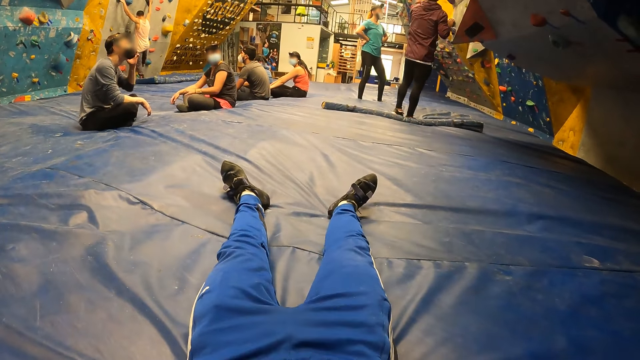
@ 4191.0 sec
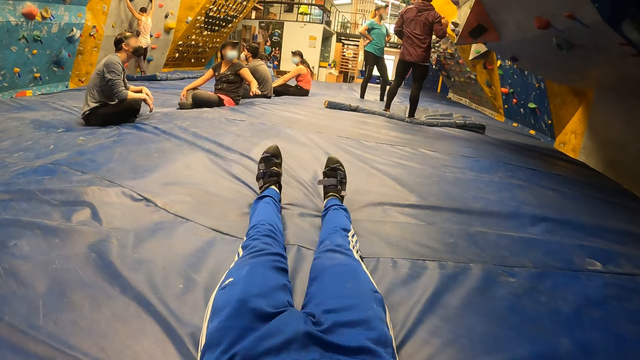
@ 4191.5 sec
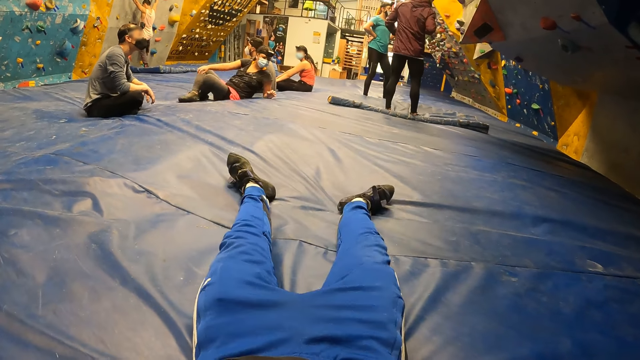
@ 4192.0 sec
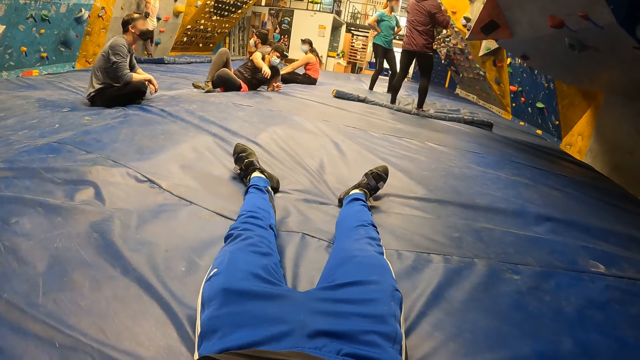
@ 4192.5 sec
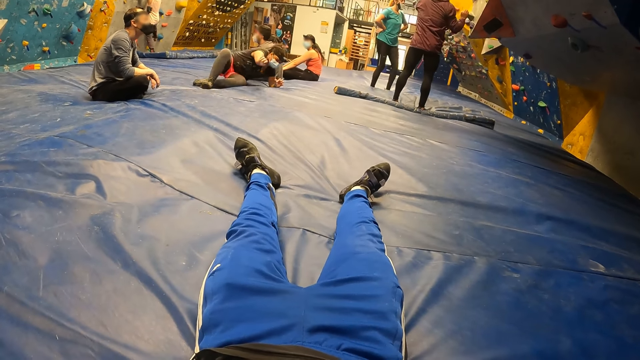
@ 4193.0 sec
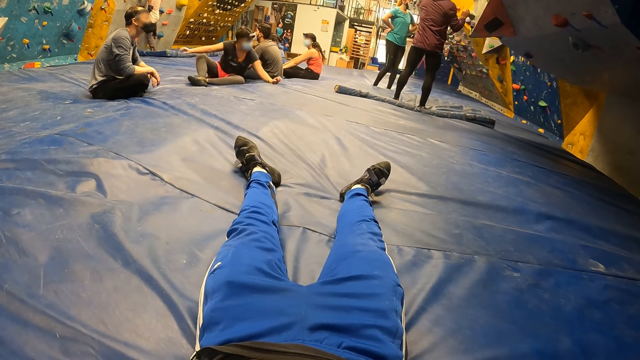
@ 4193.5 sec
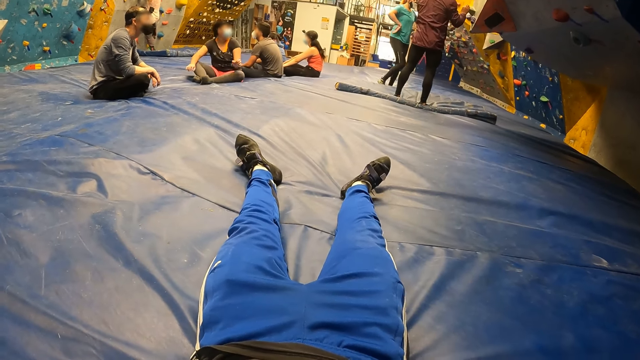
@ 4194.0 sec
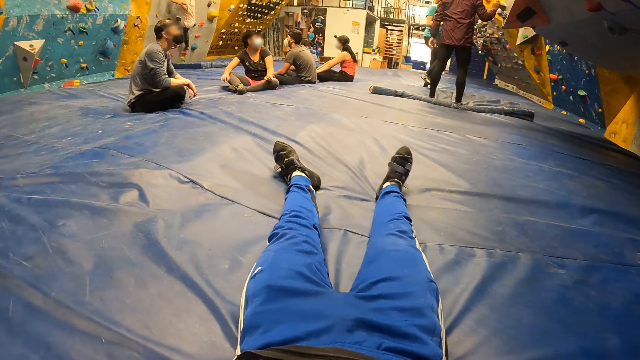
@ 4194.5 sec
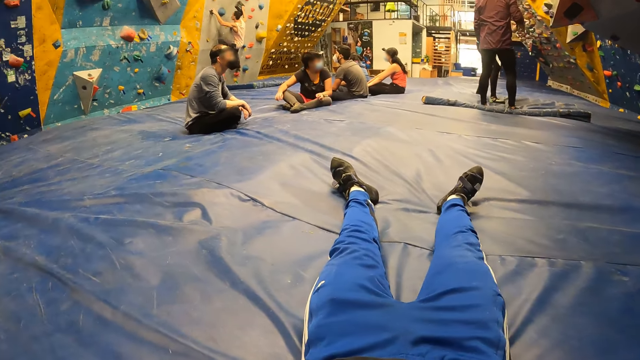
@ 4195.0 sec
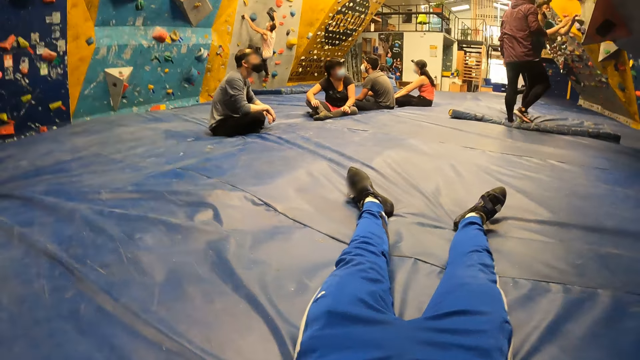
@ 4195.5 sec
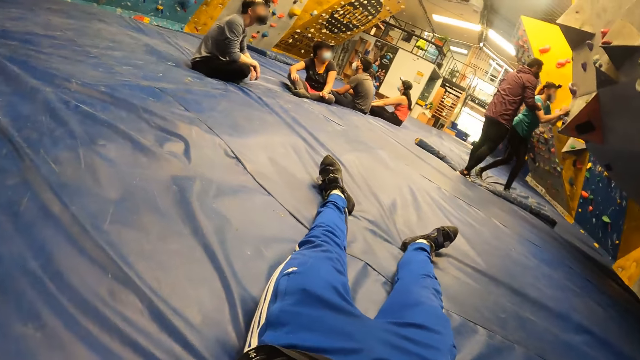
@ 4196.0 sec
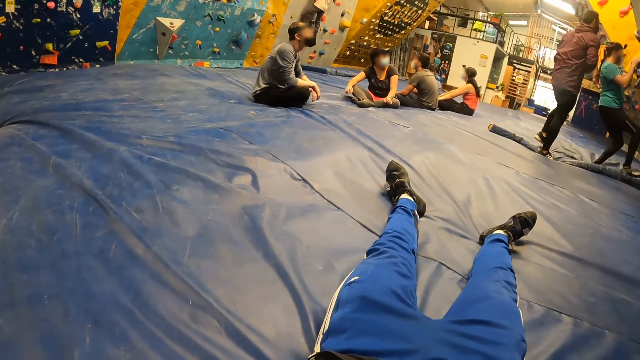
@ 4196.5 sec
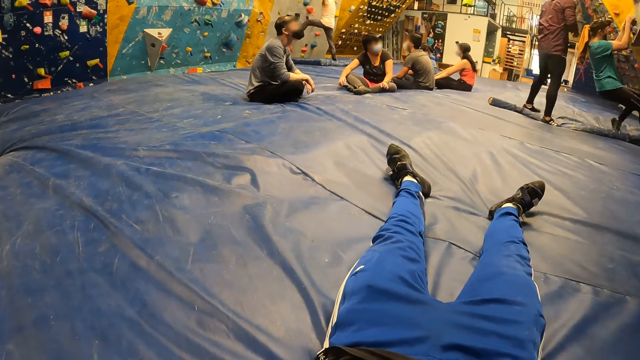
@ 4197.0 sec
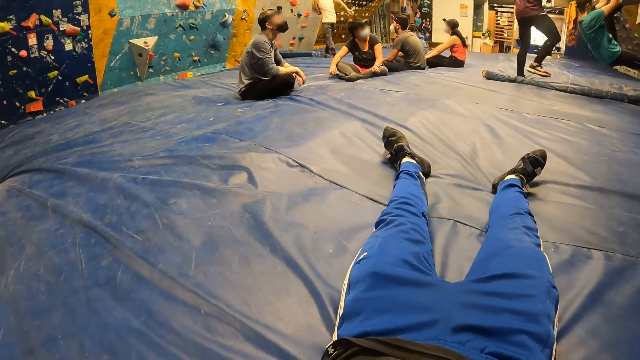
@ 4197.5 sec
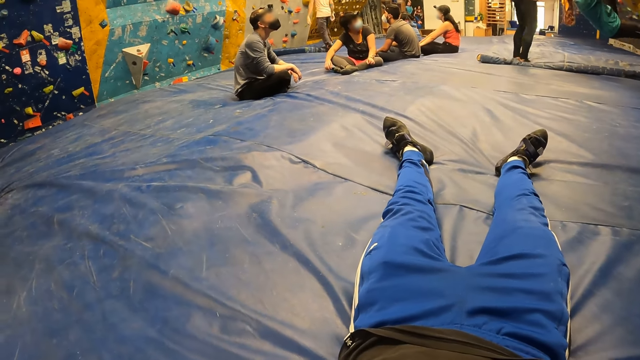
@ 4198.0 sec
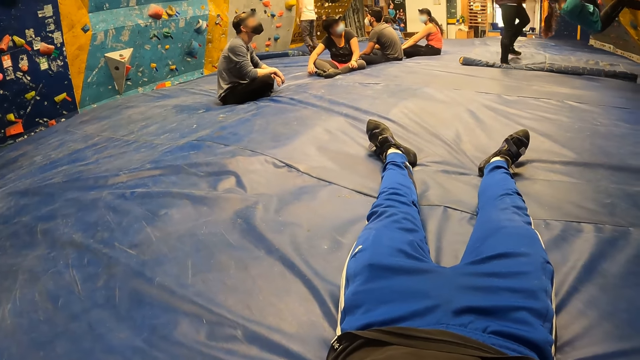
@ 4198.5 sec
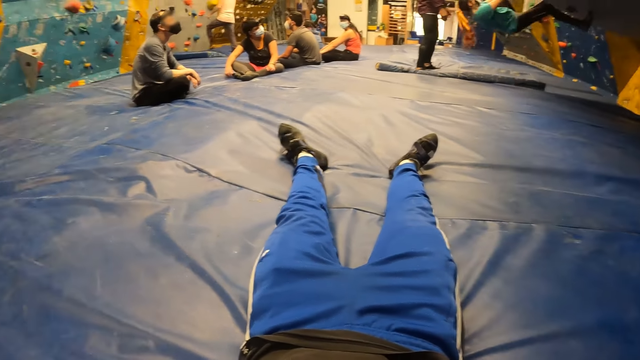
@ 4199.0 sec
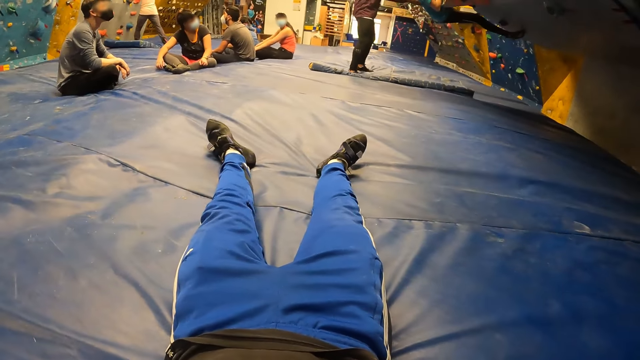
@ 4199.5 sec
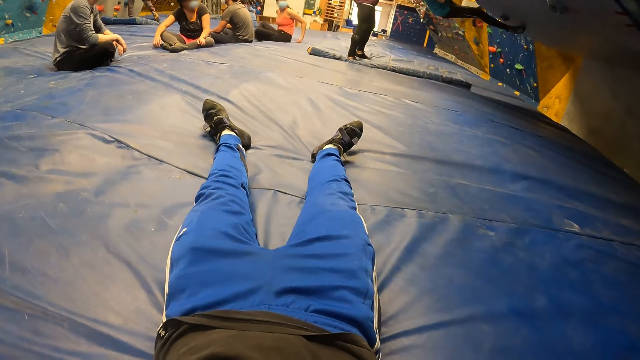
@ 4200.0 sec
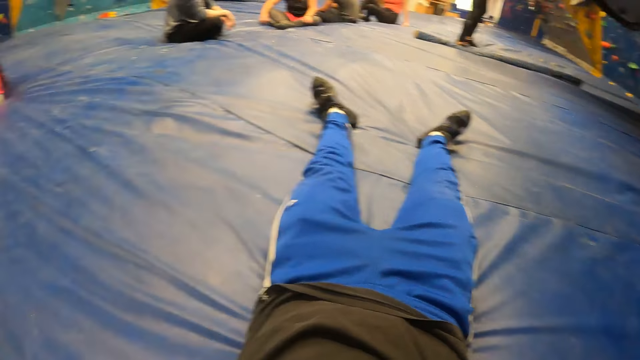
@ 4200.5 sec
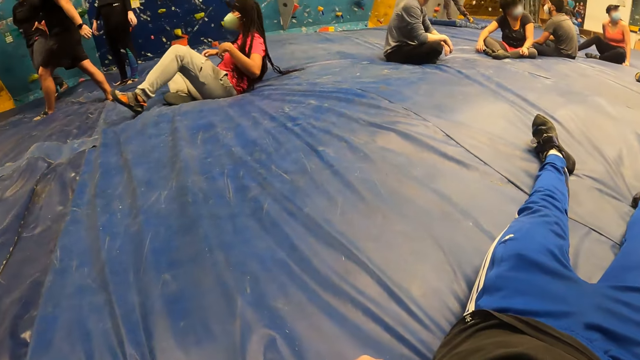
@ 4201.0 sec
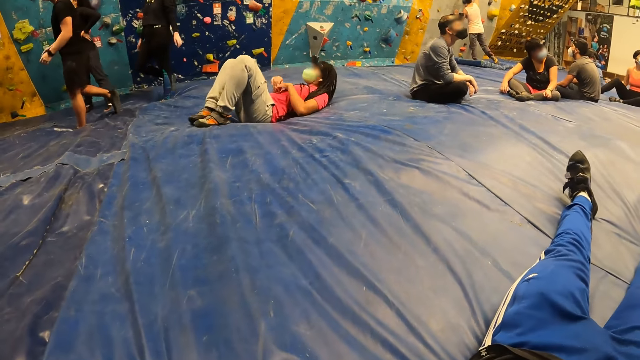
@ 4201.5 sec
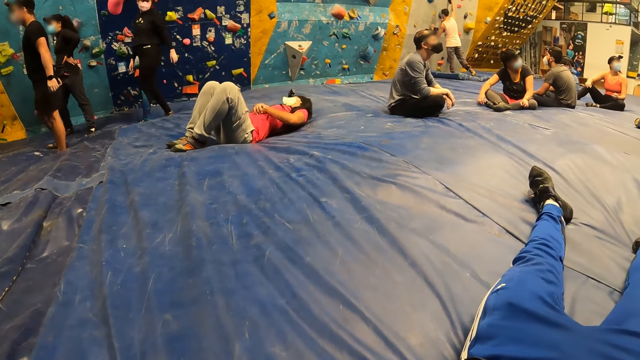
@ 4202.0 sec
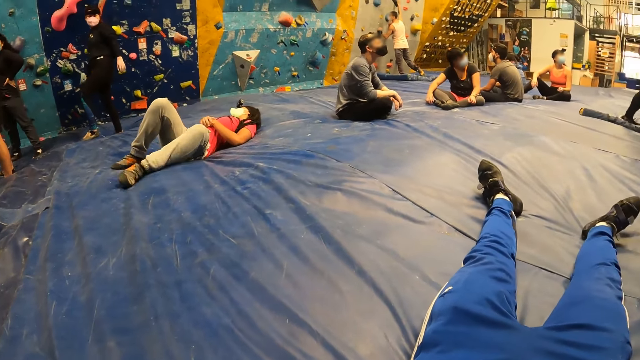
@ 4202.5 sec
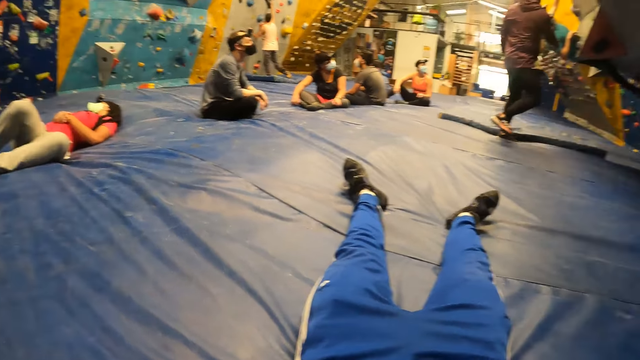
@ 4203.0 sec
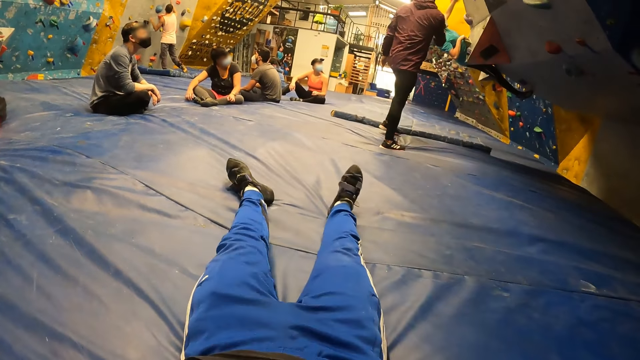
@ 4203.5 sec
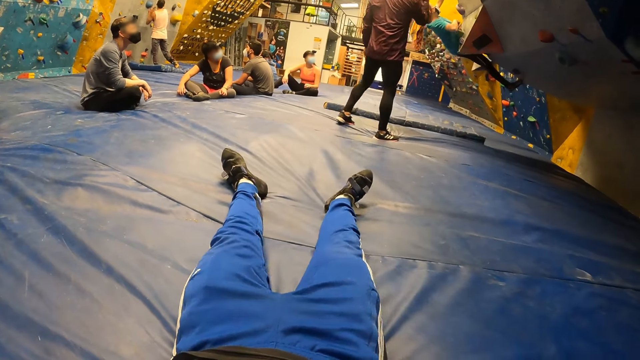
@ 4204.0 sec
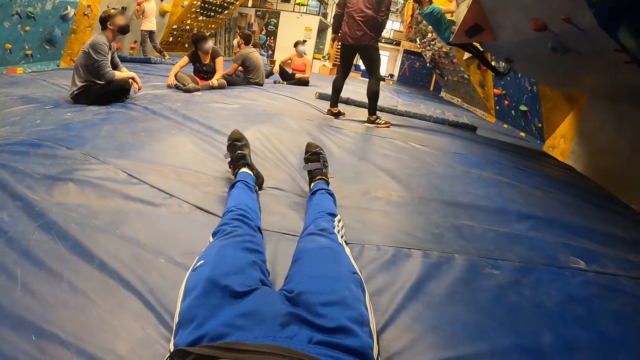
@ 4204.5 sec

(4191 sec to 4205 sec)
The camera wearer shakes the legs. They look around.

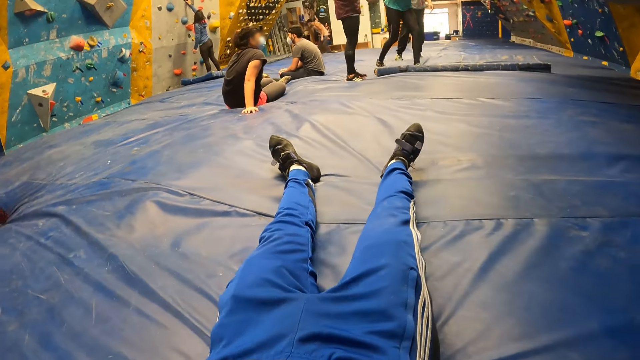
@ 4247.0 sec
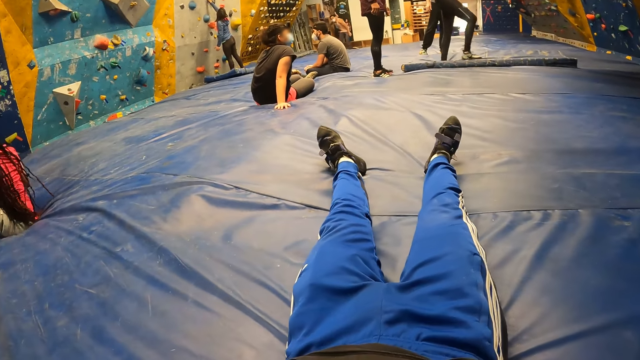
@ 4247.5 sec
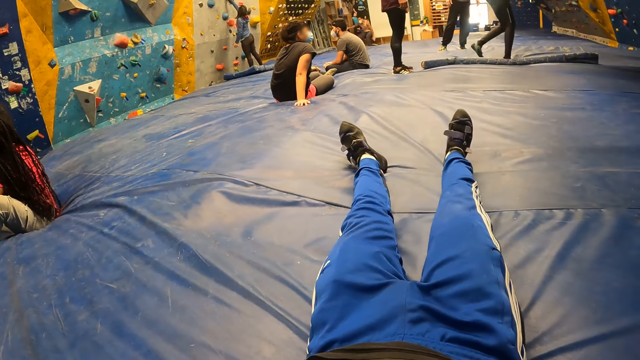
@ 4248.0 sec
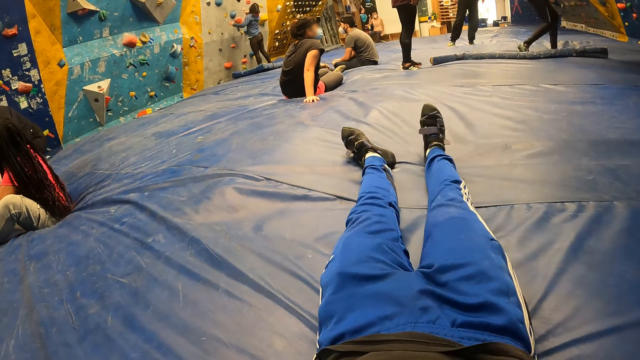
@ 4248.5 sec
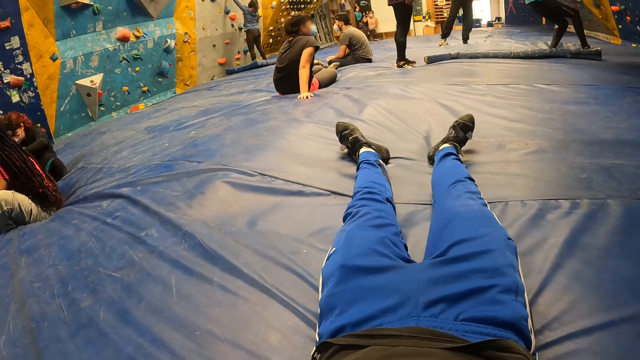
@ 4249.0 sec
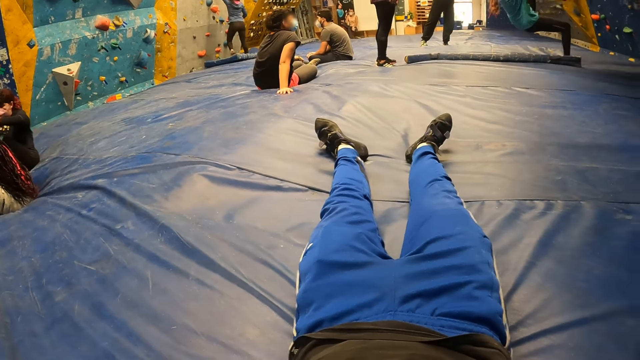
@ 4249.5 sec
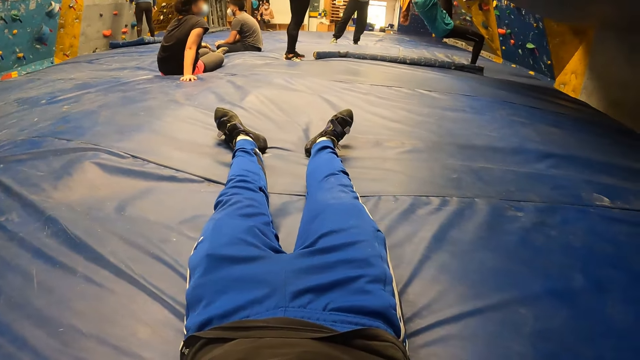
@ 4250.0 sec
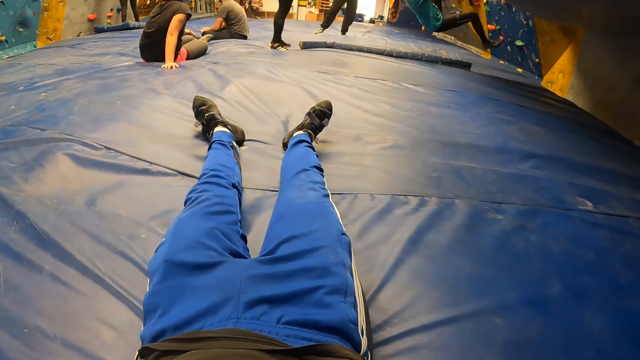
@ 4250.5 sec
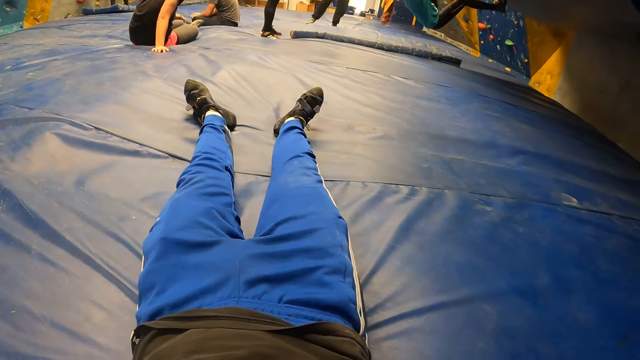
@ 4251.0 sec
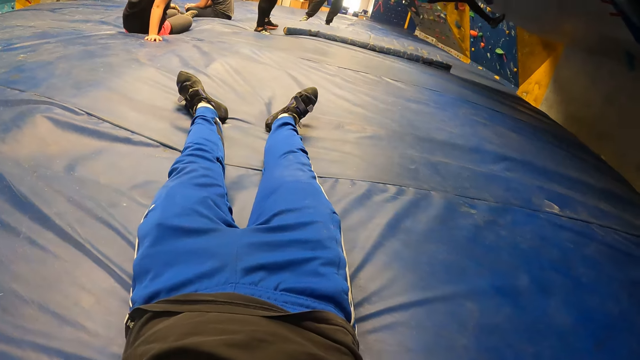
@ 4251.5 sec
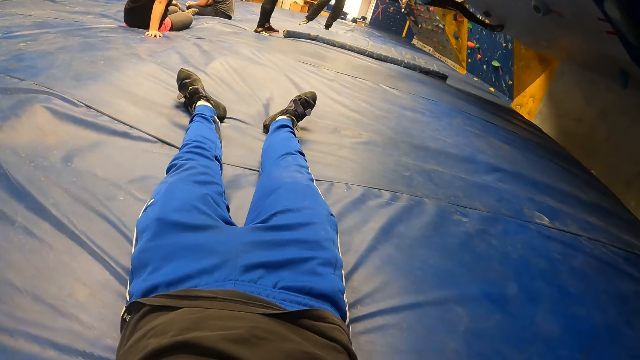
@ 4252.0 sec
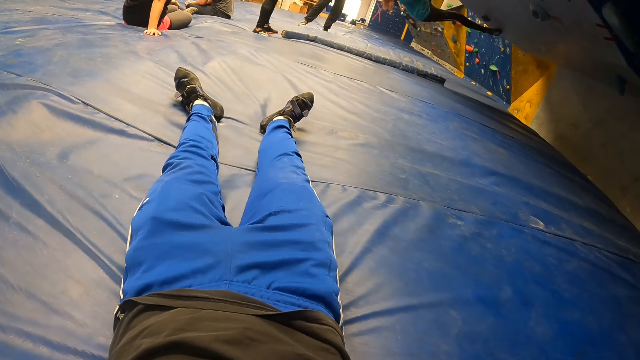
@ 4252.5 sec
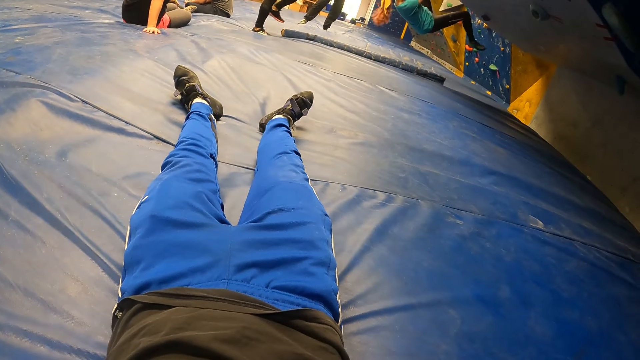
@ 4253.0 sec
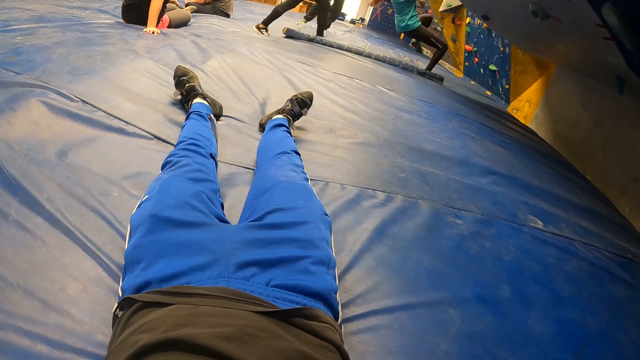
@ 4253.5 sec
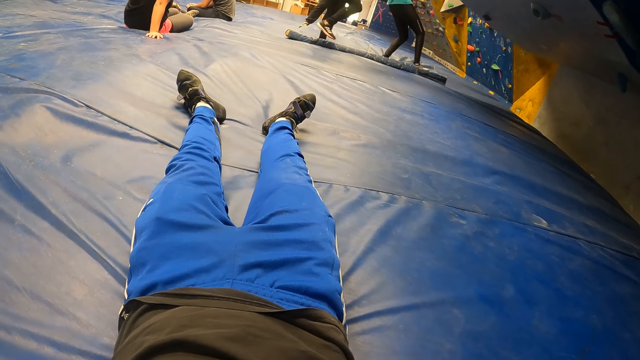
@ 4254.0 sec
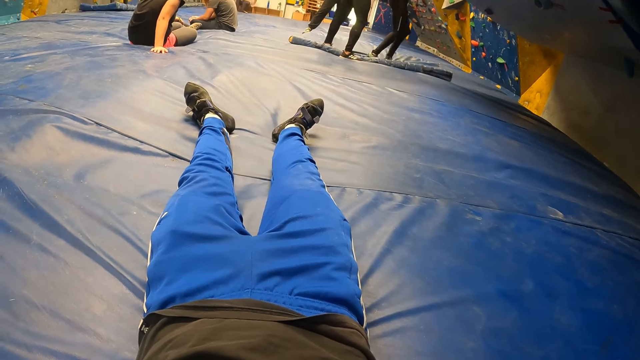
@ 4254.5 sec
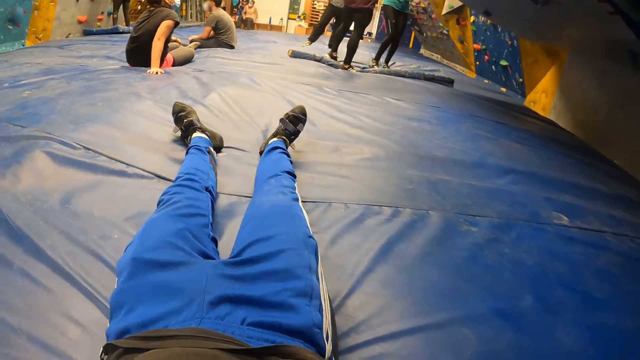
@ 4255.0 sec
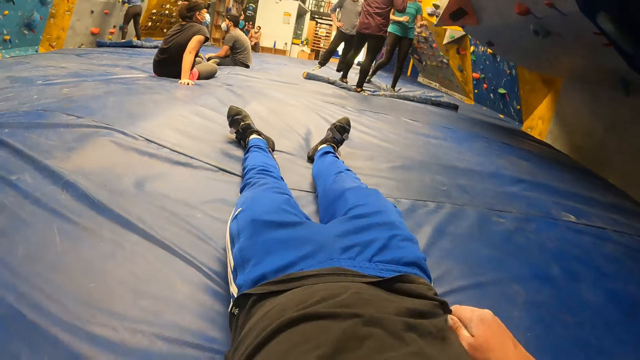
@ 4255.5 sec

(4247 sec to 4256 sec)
The camera wearer moves the leg.
